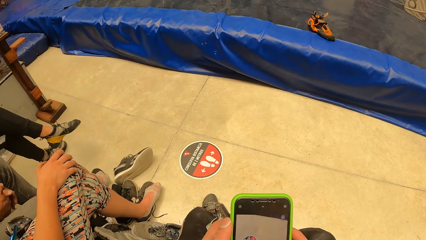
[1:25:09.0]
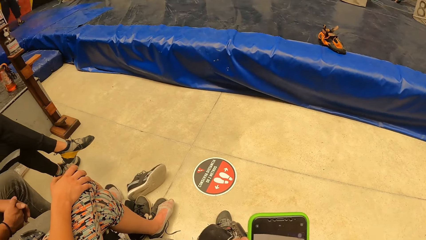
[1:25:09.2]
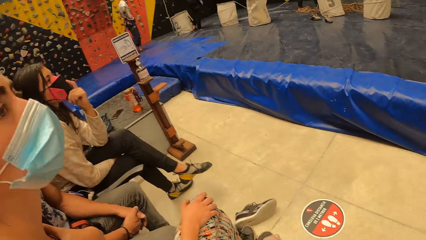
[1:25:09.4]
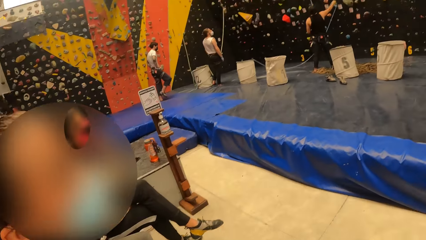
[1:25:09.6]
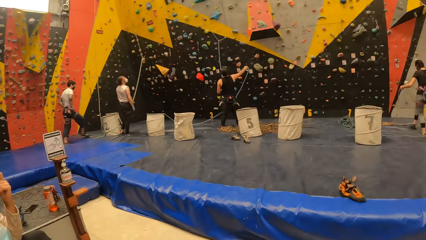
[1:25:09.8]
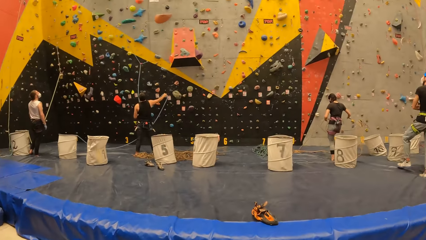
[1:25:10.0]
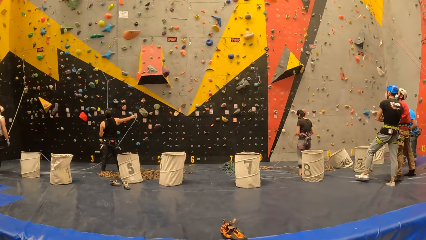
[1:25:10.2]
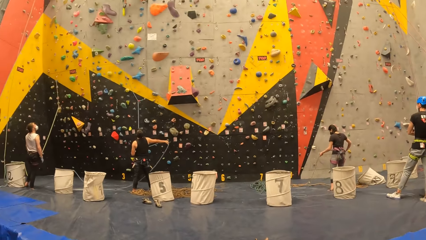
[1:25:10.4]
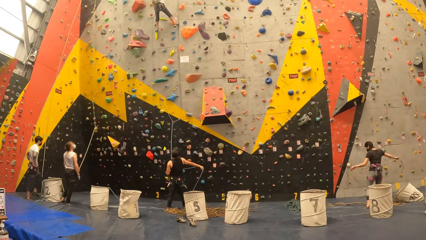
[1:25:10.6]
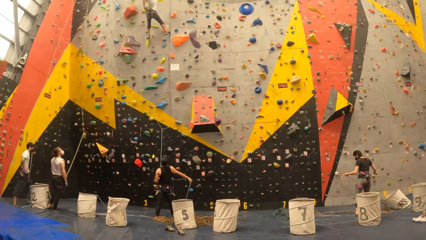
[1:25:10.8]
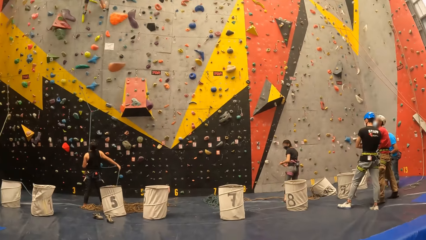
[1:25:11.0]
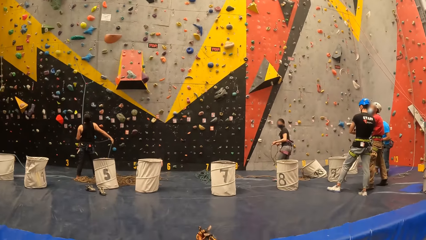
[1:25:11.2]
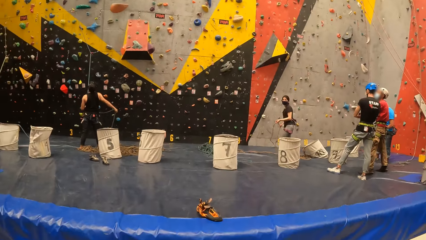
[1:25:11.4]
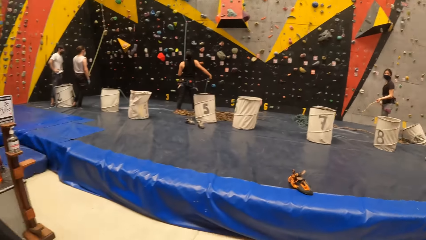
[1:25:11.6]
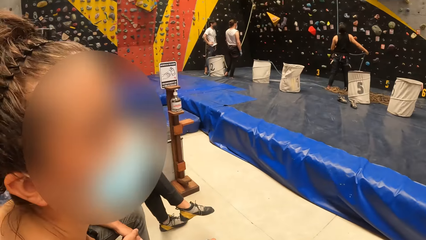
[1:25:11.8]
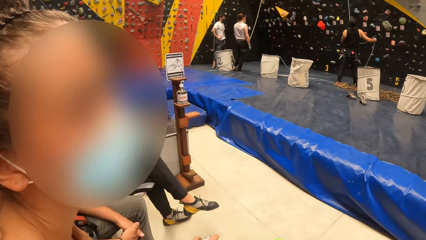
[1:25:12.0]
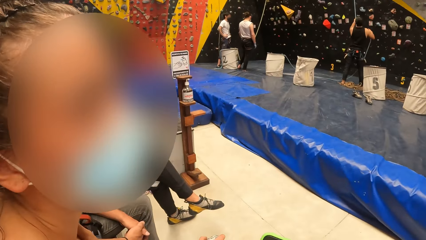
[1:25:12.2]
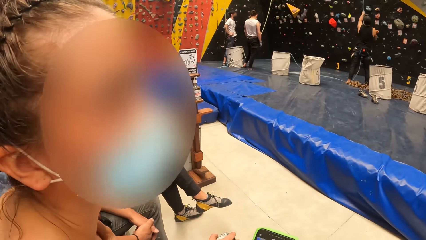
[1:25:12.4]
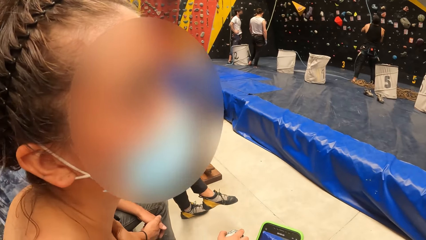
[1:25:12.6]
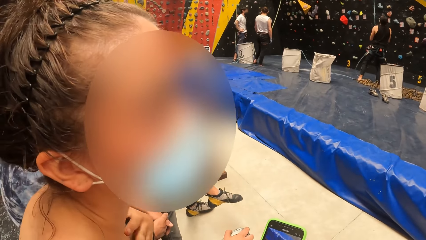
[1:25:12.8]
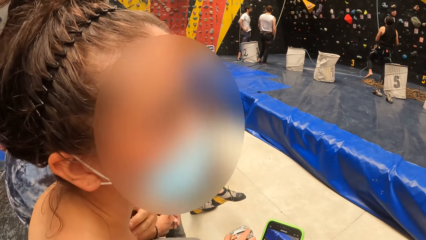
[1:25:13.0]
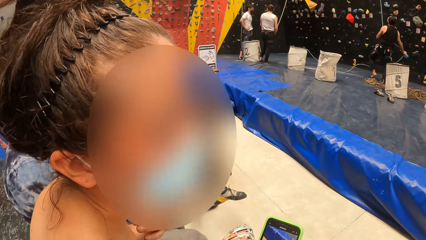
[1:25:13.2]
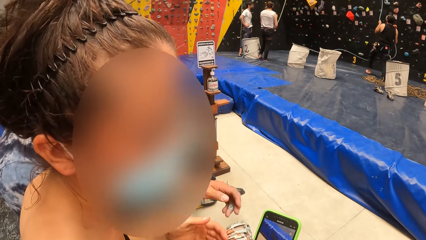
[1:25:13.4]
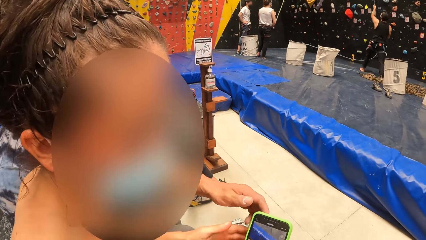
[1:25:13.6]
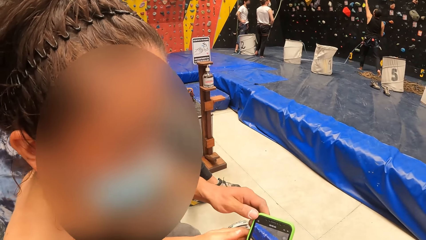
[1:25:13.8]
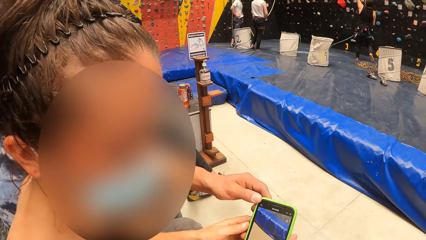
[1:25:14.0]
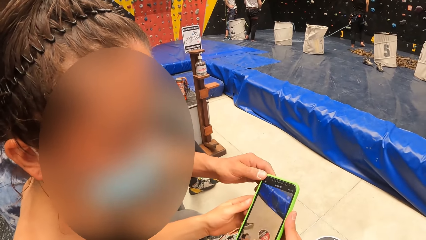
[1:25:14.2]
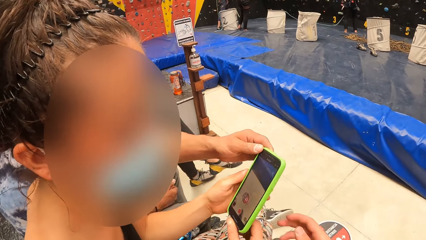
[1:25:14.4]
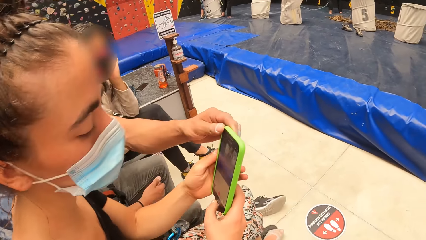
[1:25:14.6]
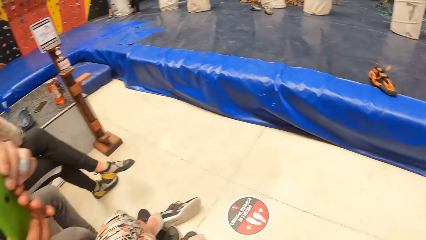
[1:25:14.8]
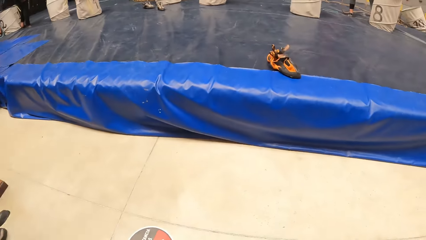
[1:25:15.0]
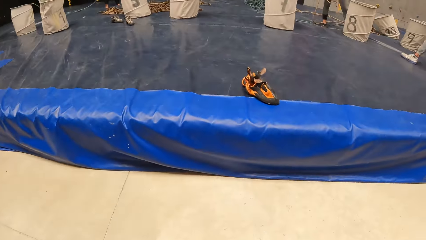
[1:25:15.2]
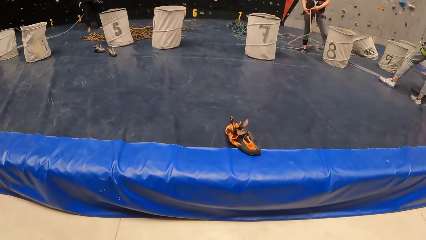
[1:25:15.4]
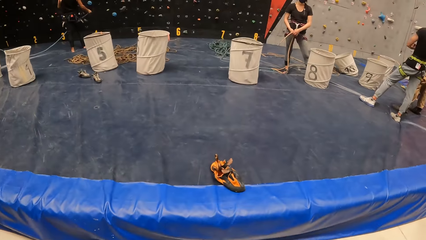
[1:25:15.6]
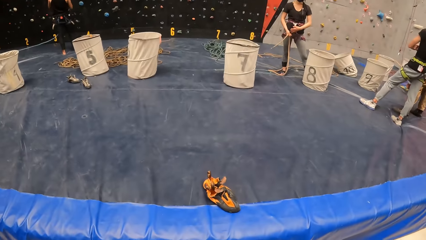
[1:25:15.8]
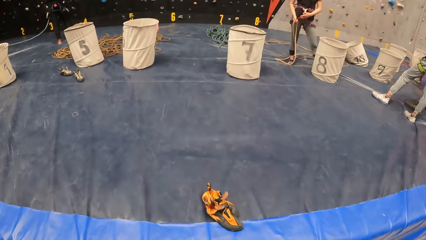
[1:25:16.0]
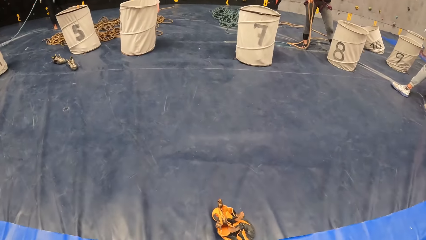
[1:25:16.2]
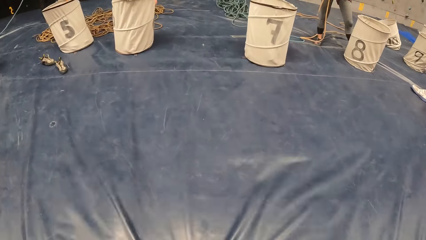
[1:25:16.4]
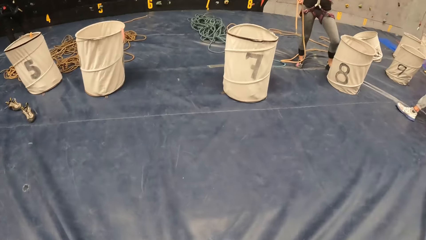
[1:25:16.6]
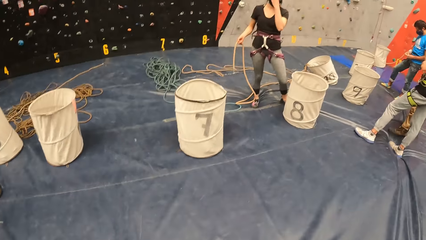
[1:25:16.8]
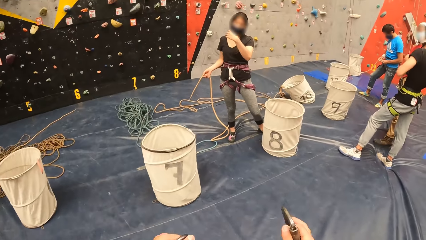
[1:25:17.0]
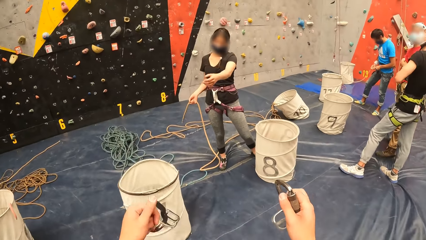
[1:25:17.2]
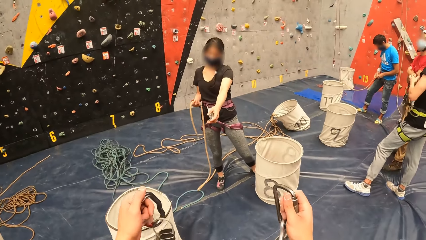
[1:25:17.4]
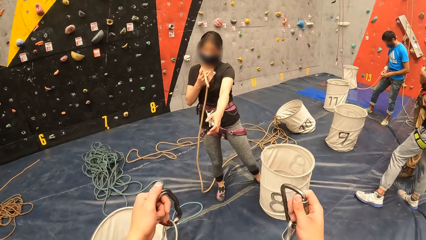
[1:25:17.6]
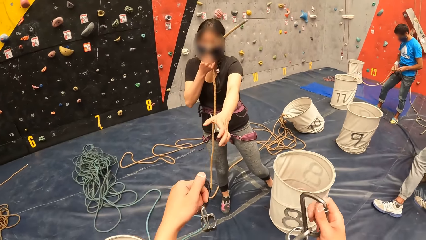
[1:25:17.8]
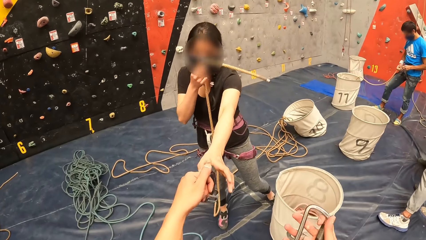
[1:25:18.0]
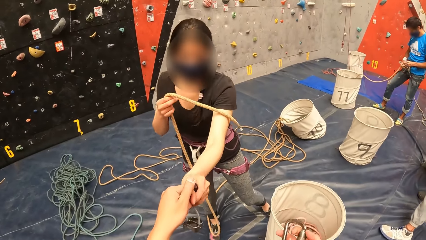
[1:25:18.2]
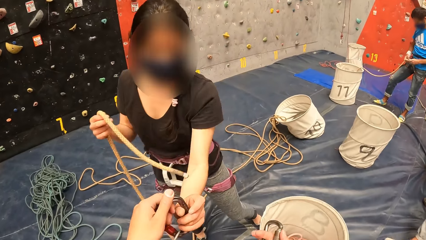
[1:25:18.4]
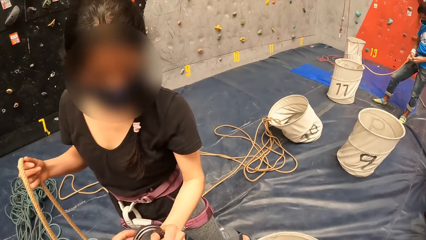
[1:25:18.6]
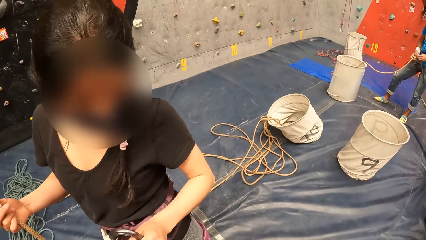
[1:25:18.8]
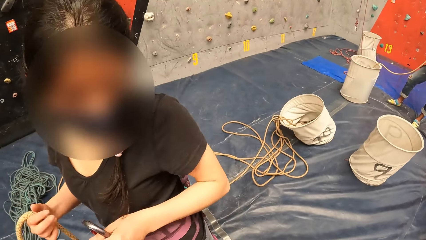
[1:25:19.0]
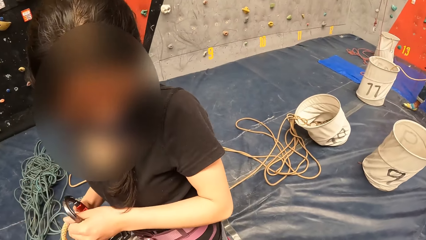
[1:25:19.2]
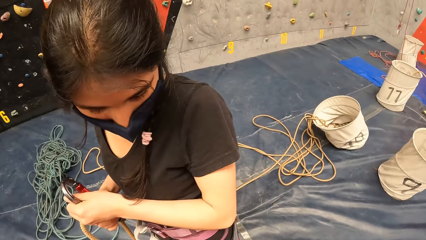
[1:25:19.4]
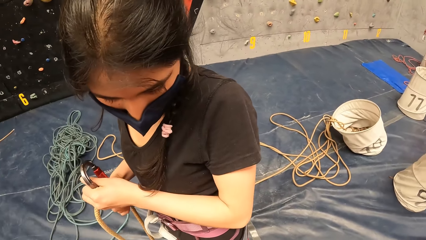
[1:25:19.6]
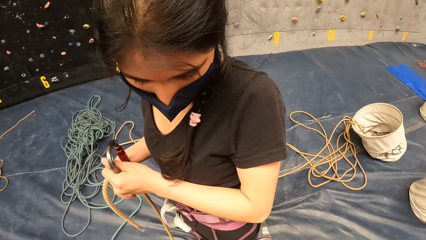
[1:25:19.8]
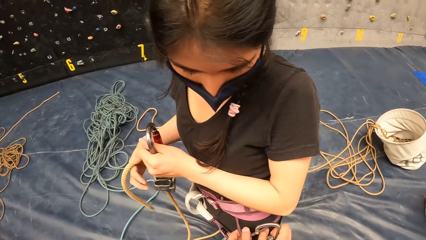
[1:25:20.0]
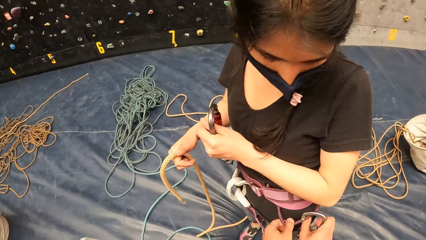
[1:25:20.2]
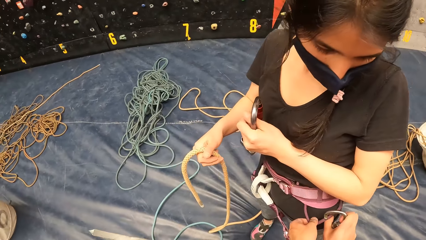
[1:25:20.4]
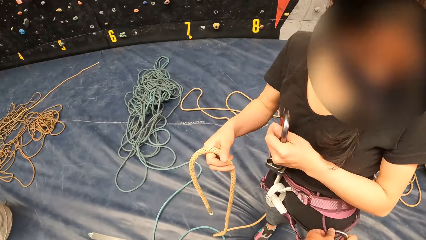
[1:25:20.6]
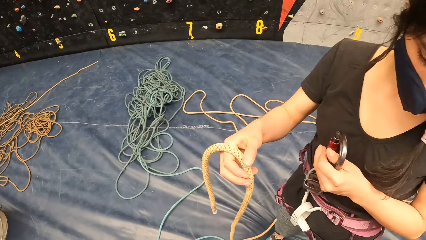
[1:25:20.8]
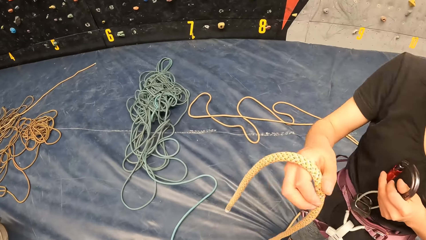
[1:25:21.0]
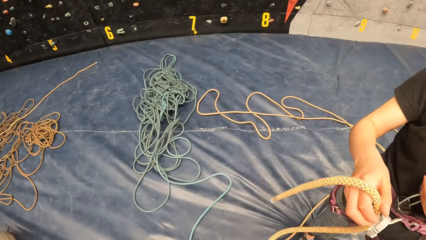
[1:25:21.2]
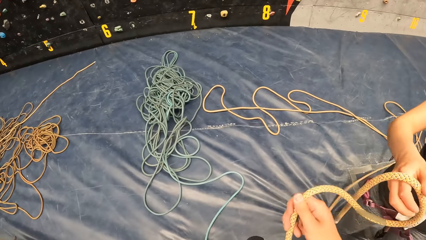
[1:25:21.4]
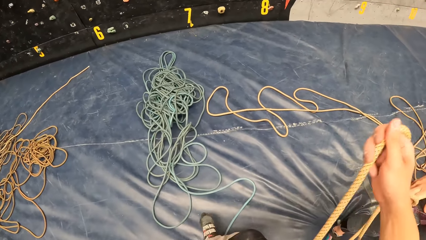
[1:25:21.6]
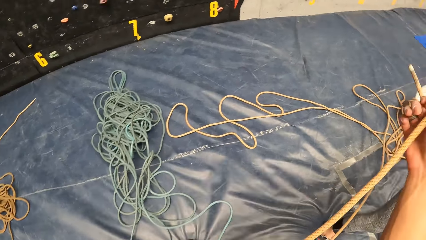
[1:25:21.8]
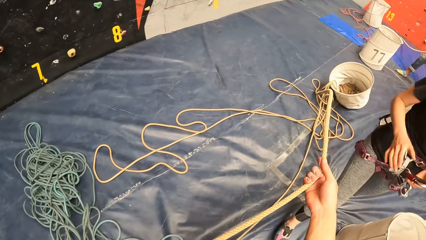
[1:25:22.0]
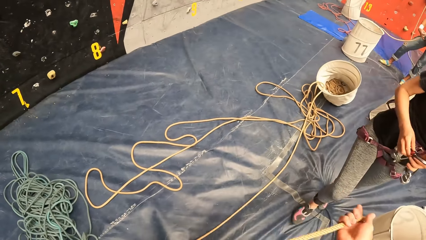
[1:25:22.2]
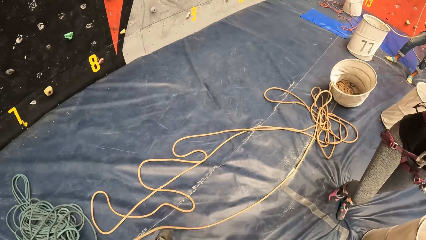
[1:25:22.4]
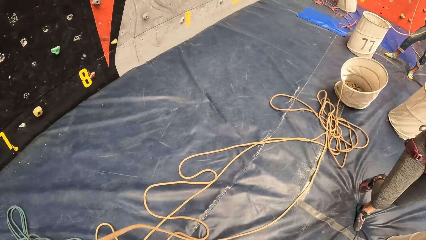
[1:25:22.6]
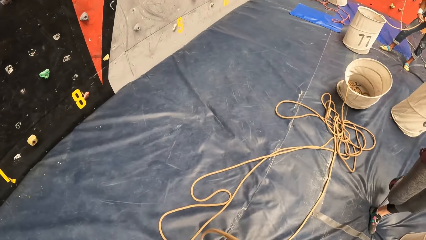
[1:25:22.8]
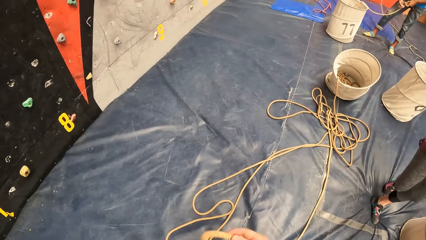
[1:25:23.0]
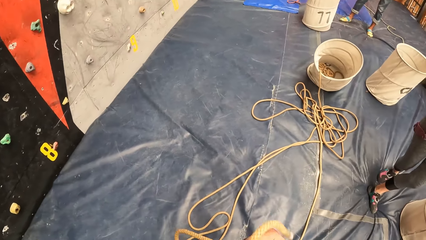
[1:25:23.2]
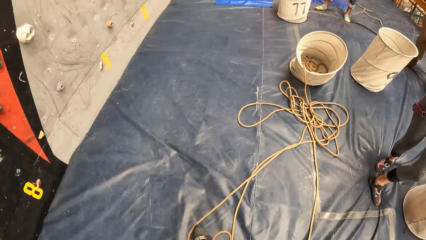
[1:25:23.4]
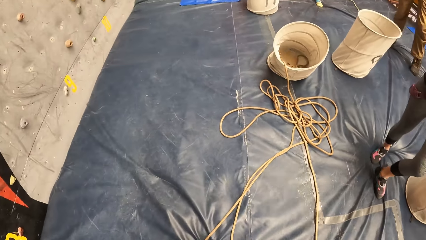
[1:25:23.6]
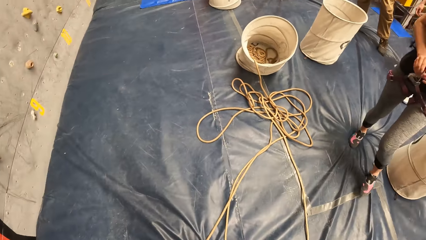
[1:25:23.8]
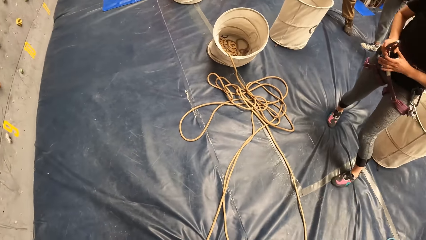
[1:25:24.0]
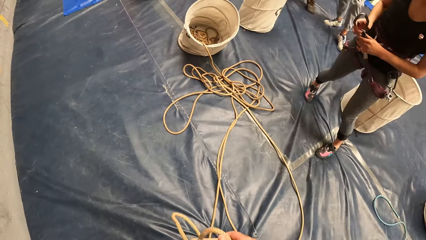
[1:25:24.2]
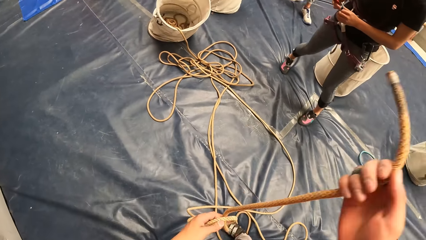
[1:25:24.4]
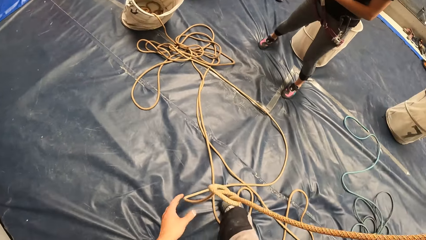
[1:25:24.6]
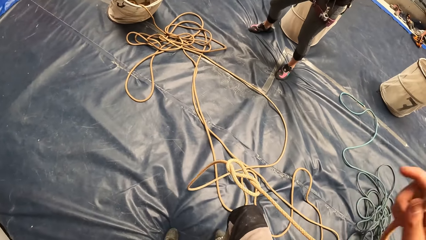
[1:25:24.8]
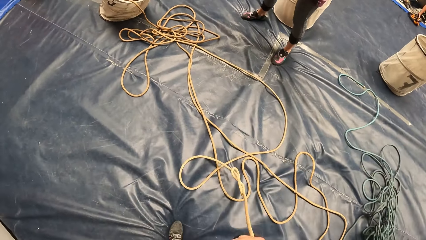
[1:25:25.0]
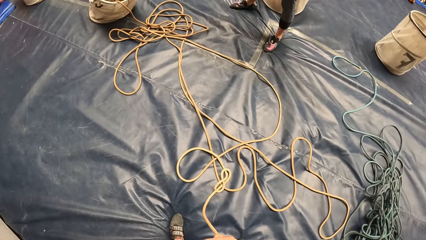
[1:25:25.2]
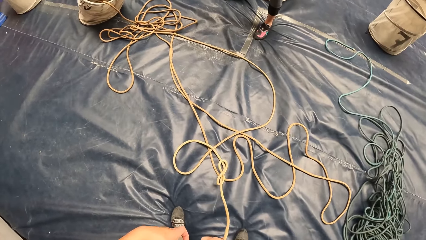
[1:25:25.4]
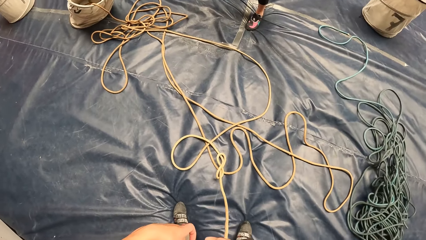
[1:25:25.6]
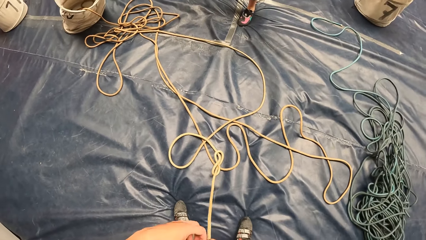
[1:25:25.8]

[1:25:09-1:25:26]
The camera wearer operates his phone. He looks around the room. He walks. He gives the phone to a person. He operates his phone. He walks towards another person. He gives the hook to the other person. He walks and holds the rope.
